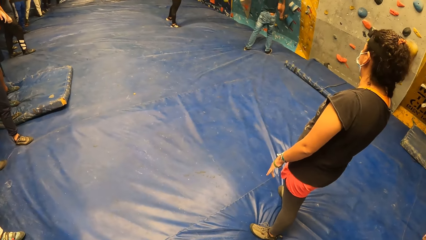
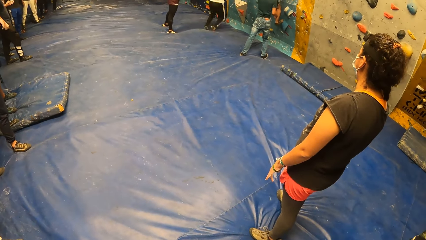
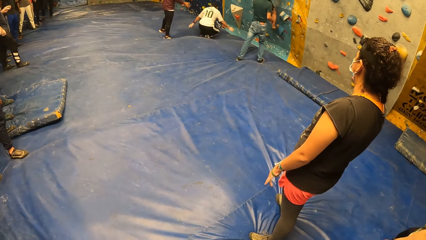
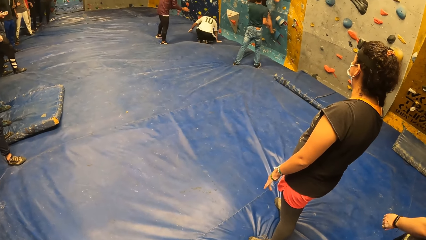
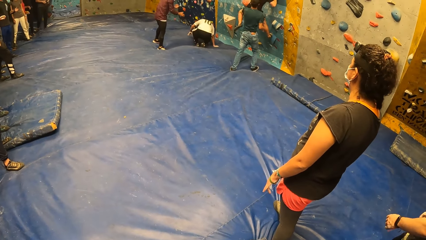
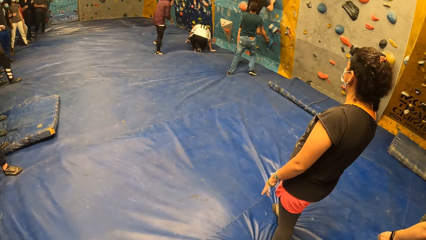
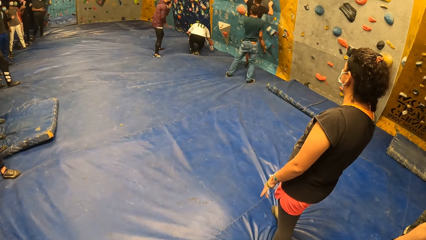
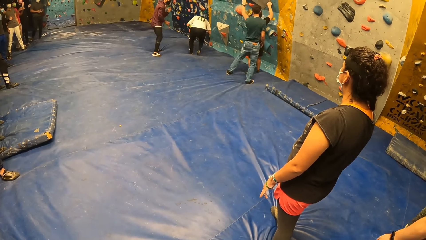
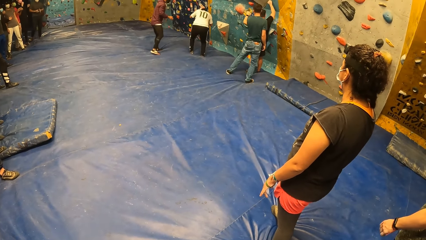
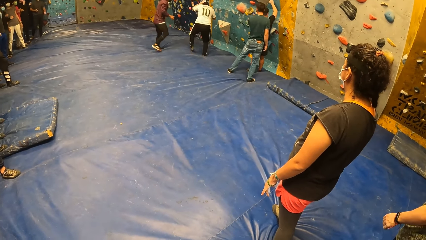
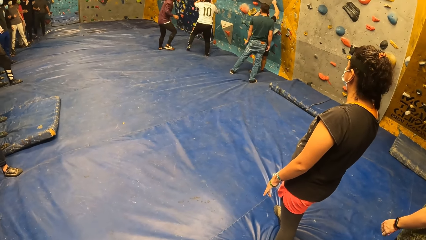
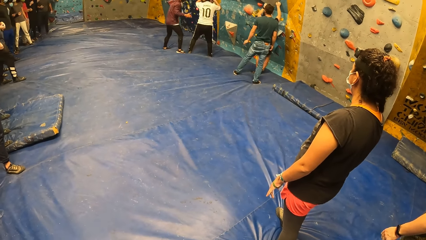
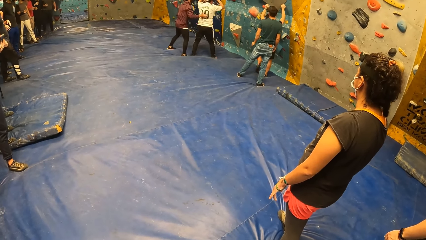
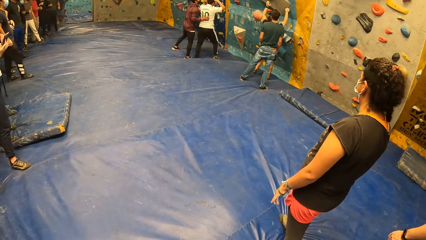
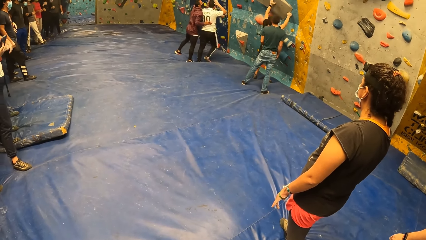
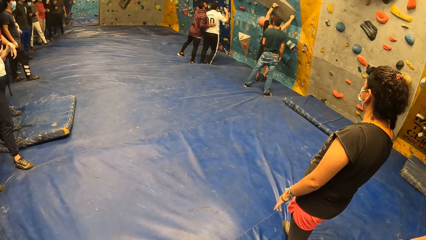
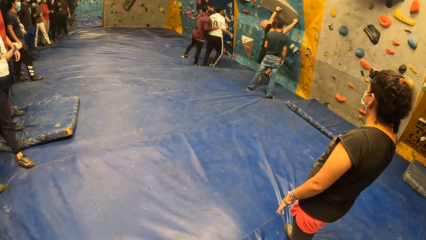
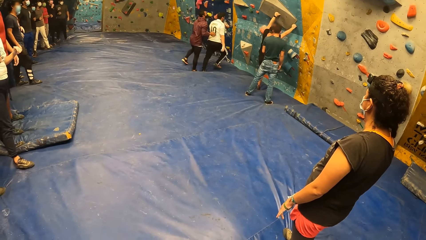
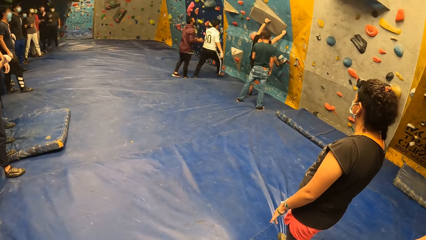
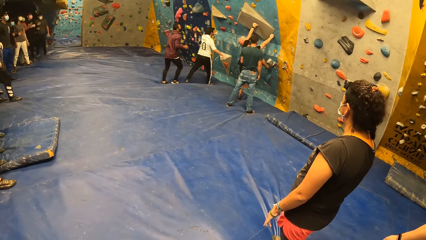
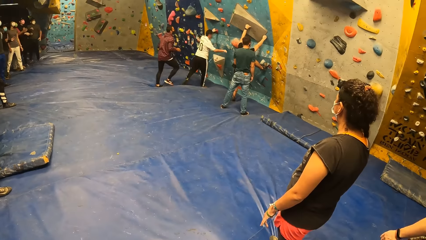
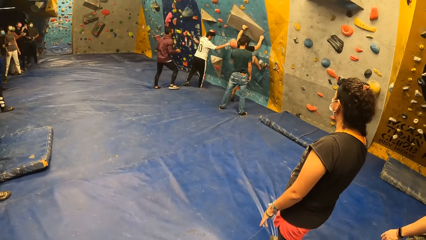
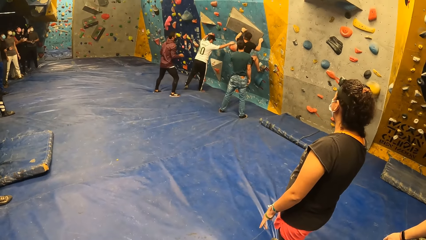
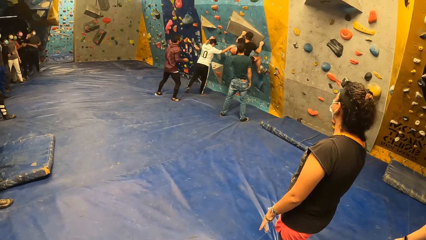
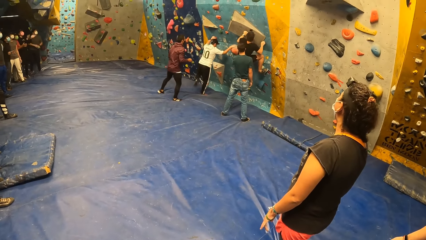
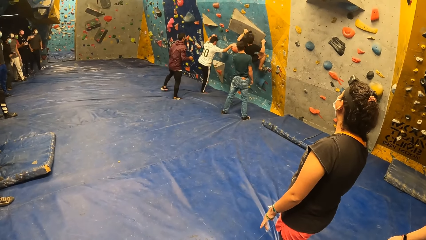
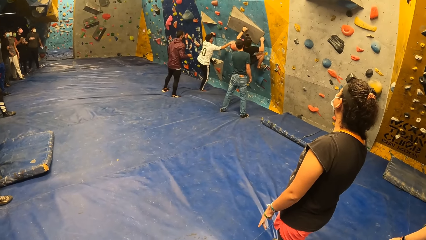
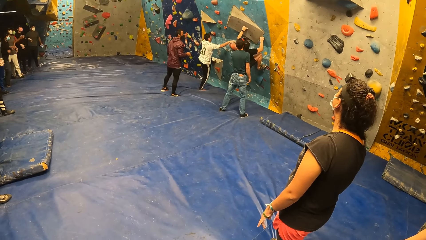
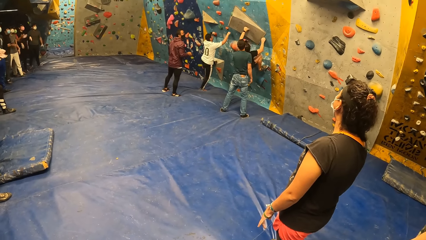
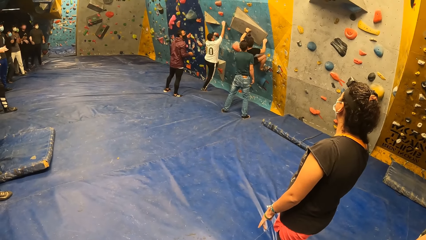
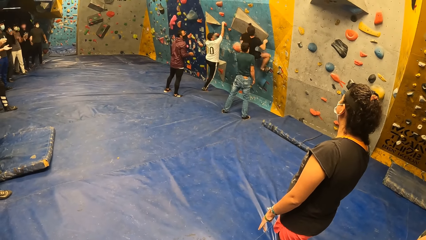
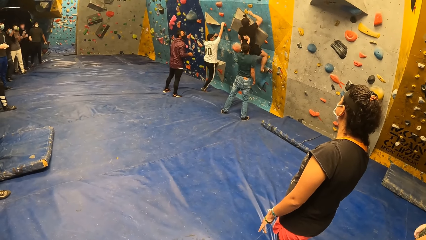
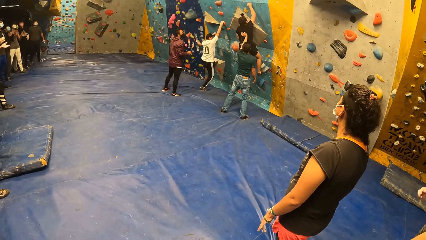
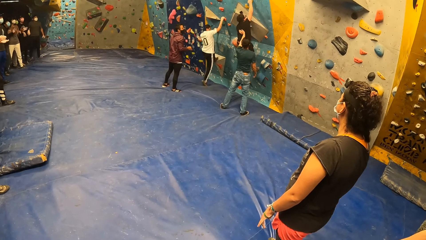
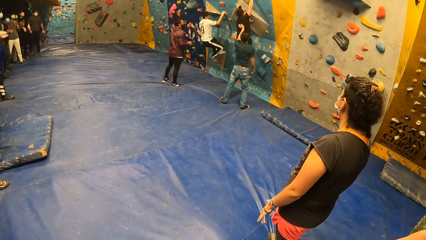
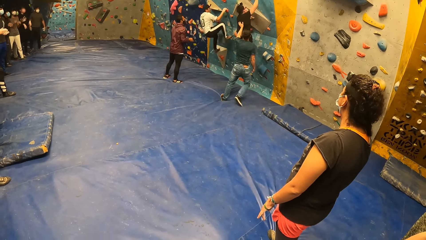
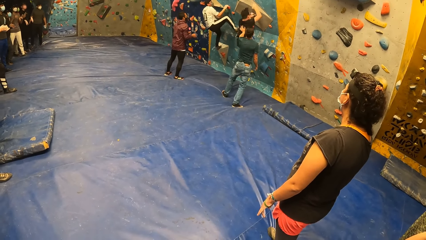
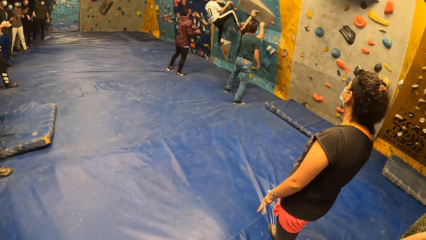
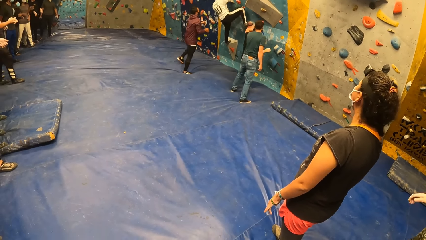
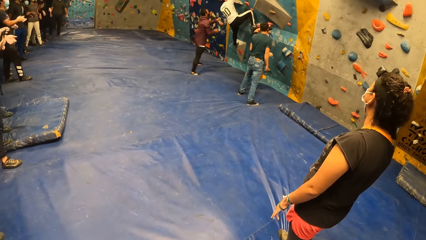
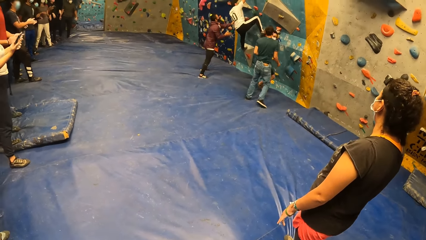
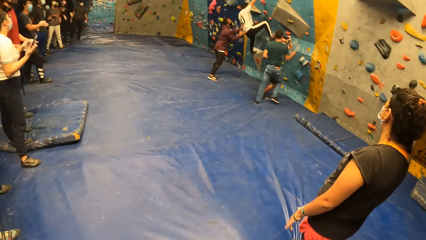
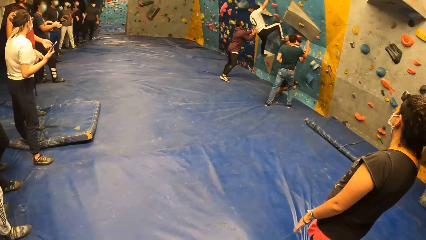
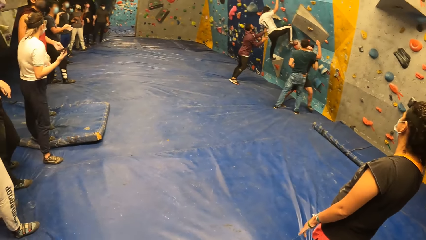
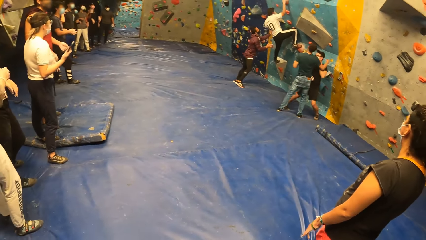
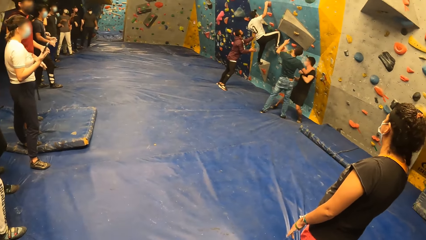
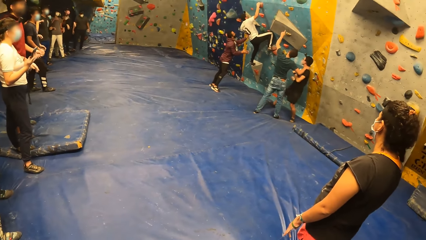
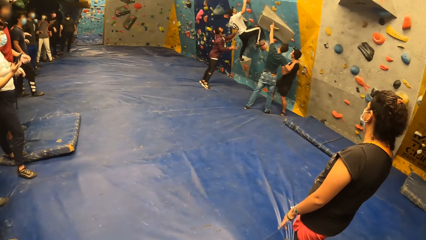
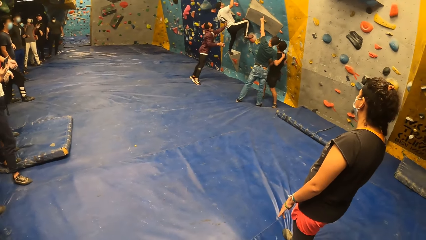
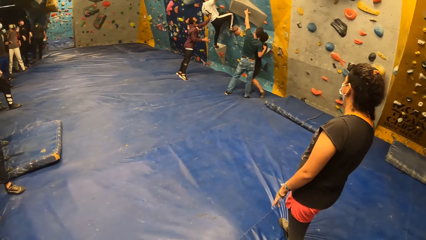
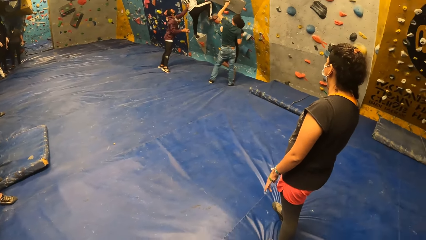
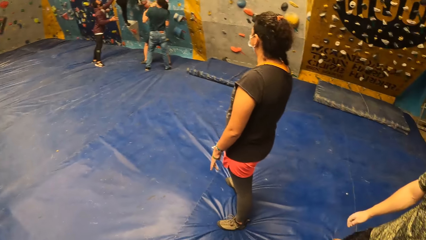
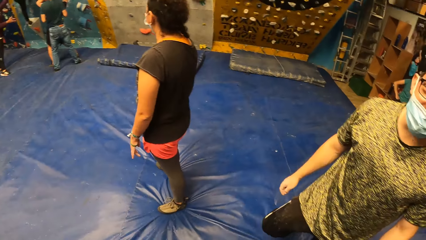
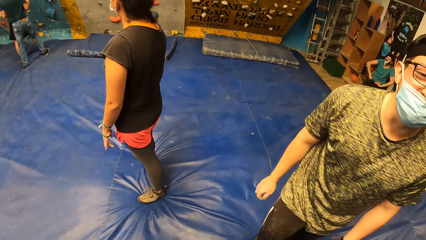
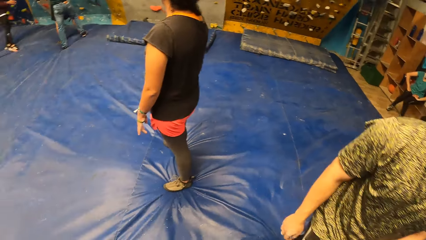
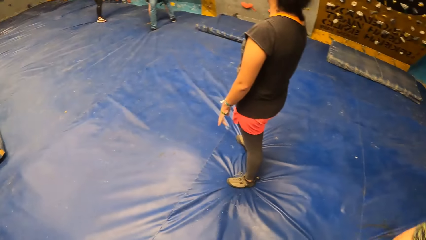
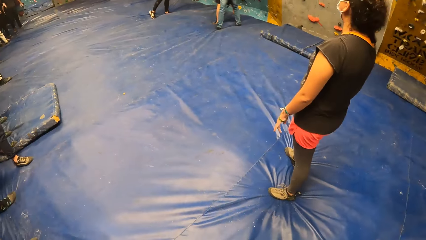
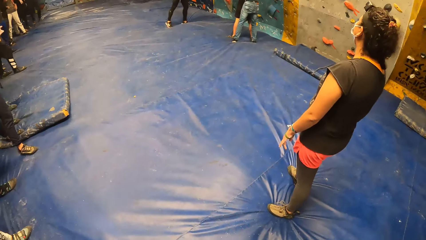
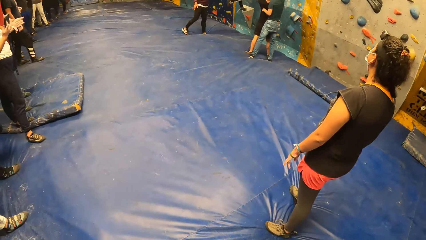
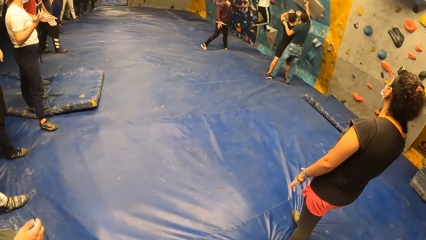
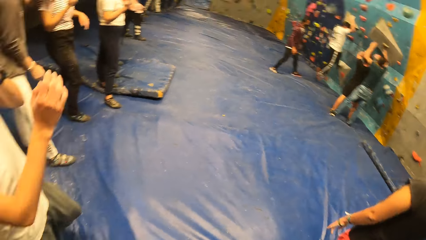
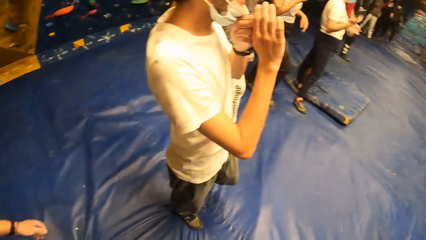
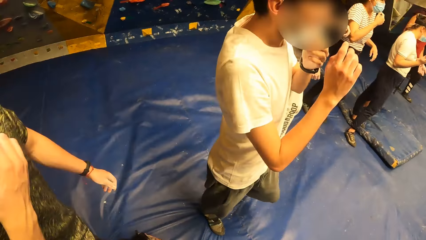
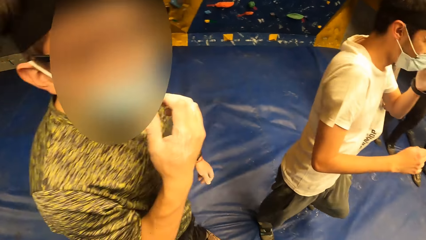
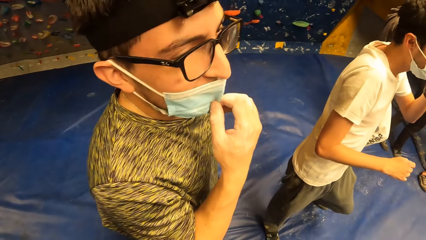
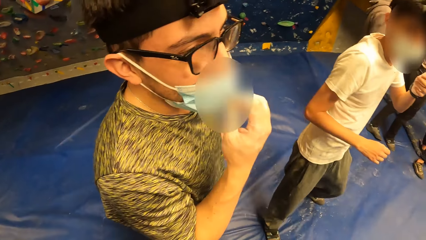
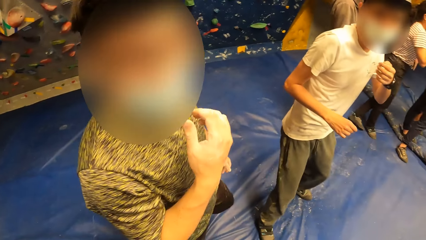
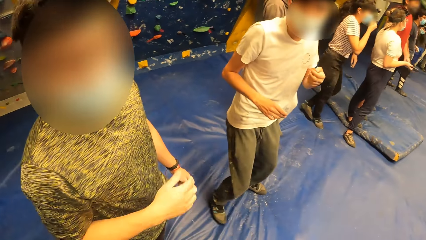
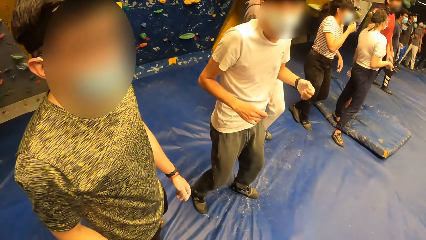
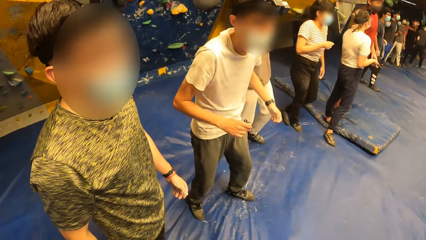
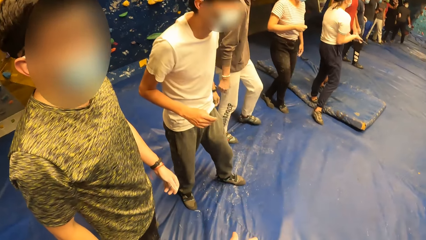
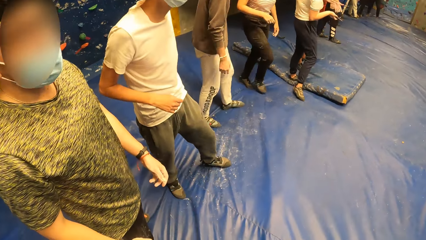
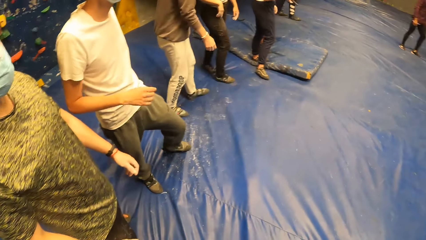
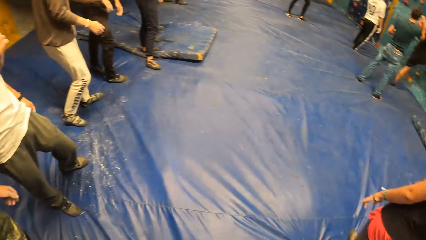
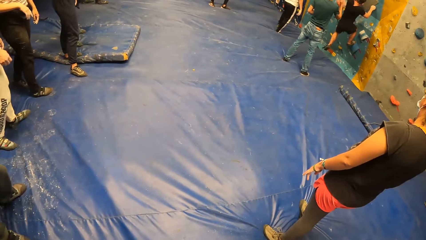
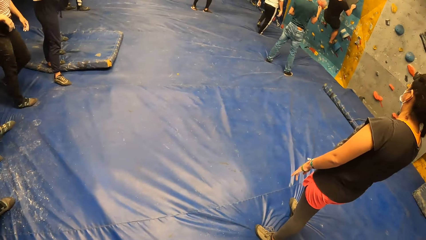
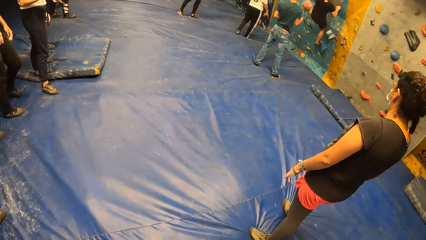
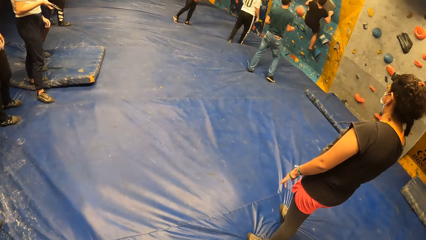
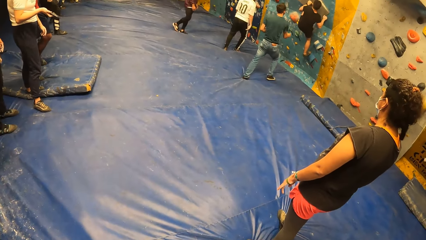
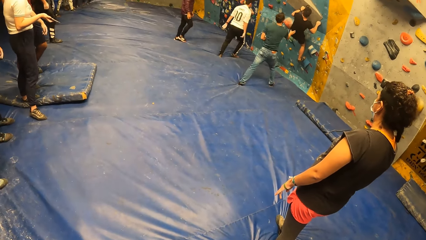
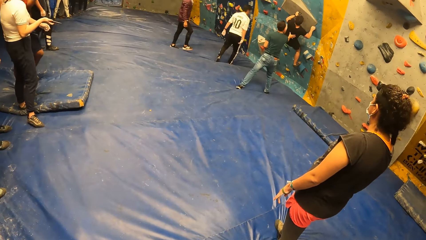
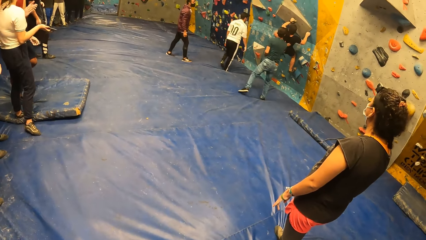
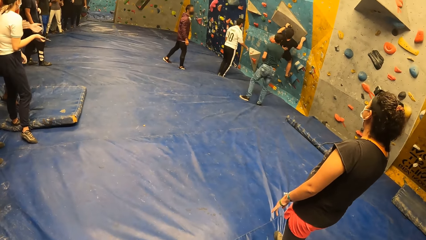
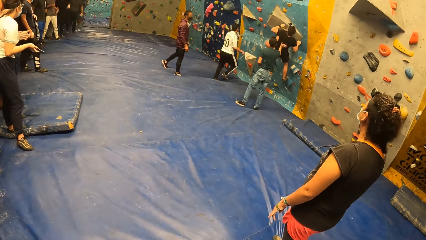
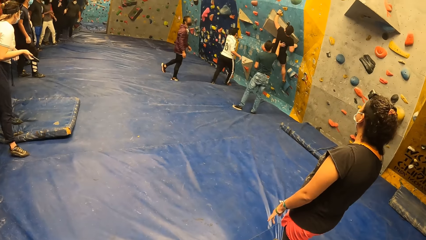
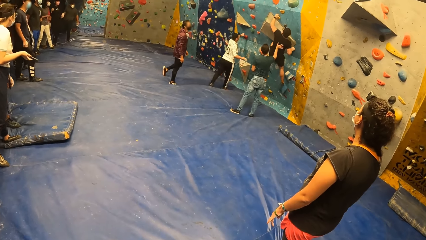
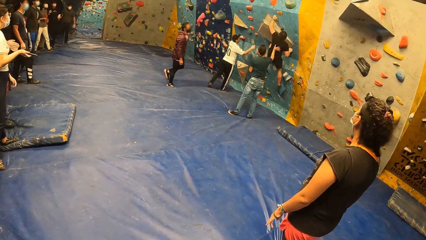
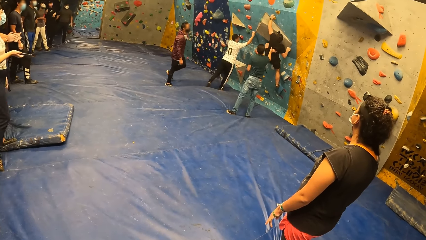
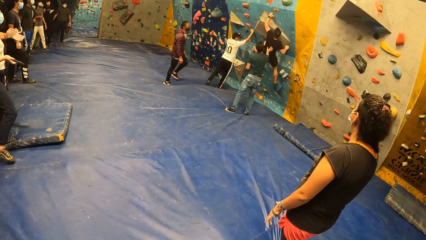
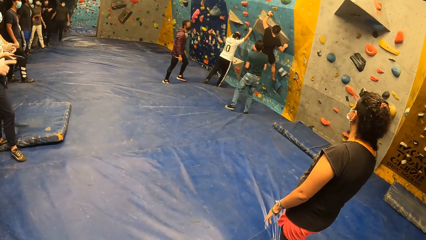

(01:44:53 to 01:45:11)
A man drops from the wall. Another man drops from the wall. A third man touches the first man. The second man climbs the wall. The first man climbs the wall. The camera wearer looks on the wall. The second man drops from the wall. The third man holds the first man. A fourth man converses with the second man. The camera wearer turns around the room. They stare around. They look at another man. They turn around the room. The second man climbs the wall. The fourth man holds the second man.
